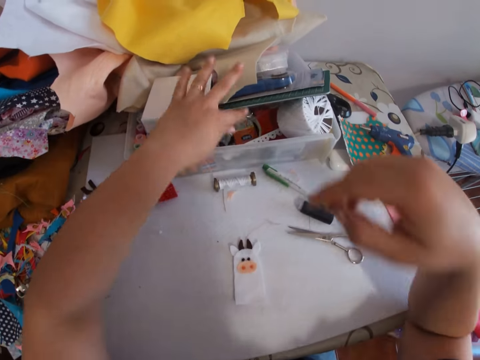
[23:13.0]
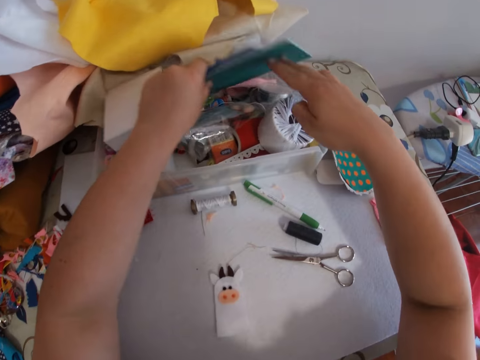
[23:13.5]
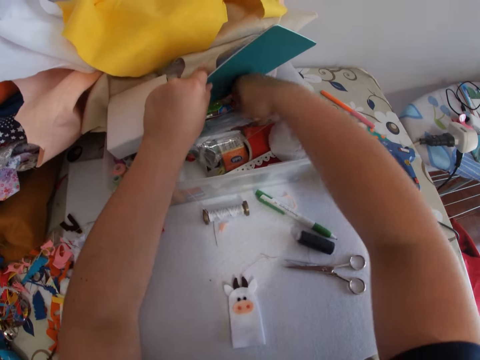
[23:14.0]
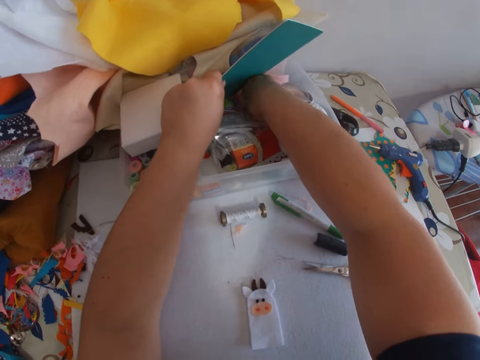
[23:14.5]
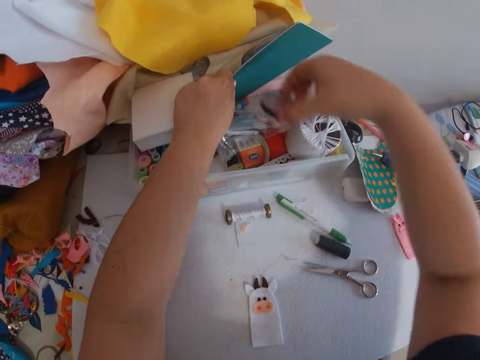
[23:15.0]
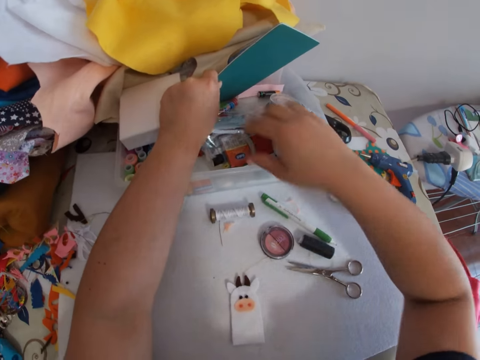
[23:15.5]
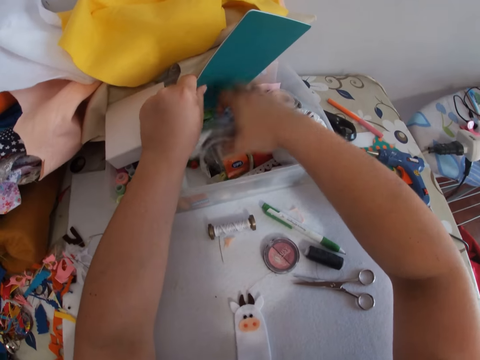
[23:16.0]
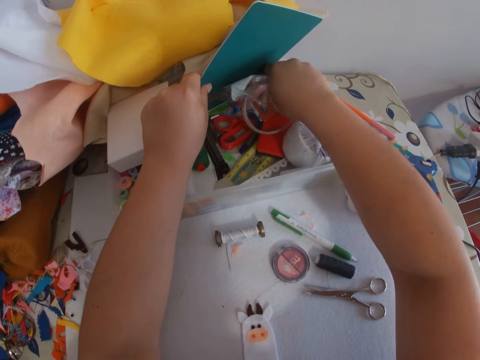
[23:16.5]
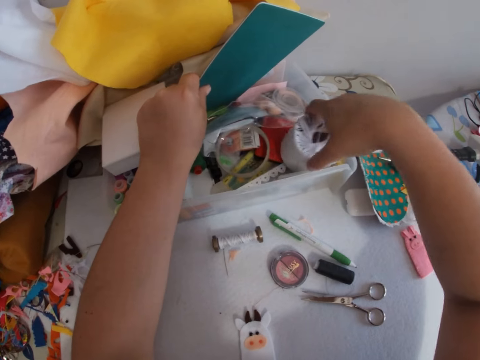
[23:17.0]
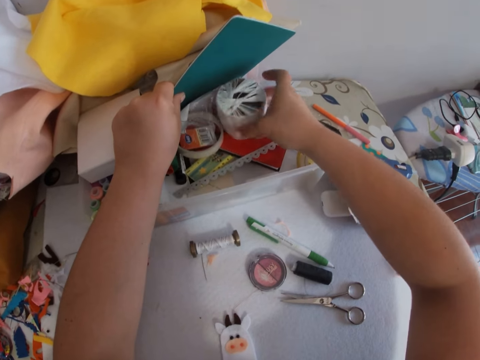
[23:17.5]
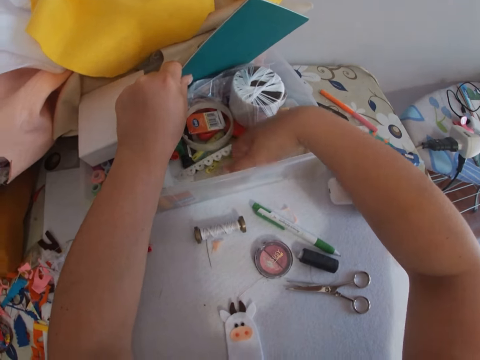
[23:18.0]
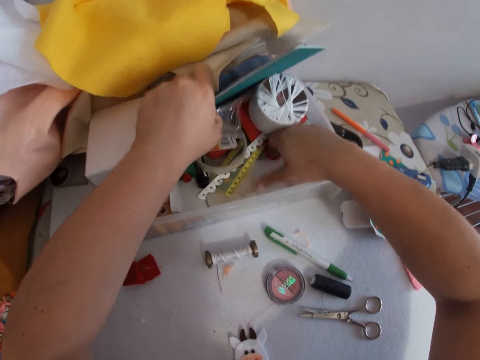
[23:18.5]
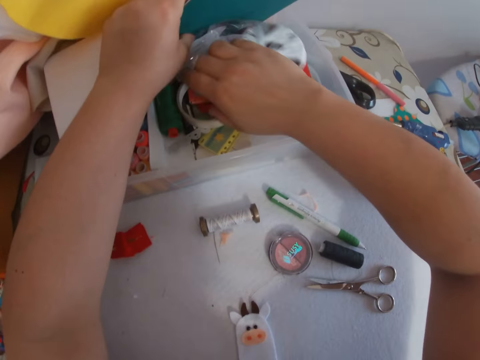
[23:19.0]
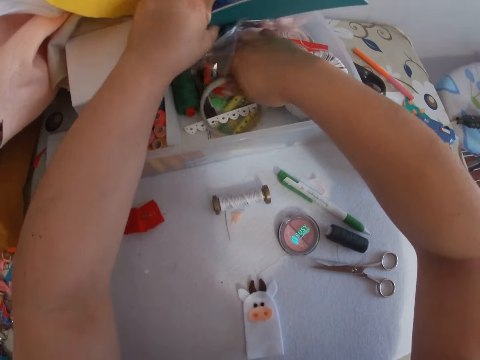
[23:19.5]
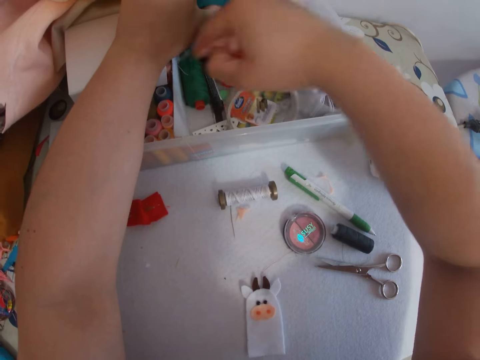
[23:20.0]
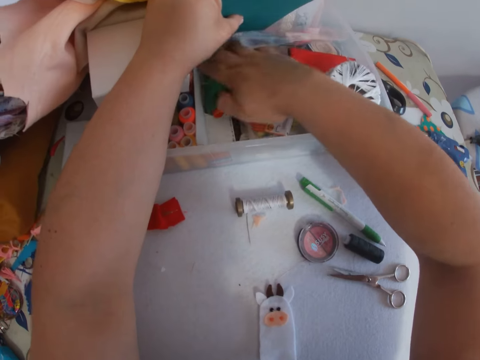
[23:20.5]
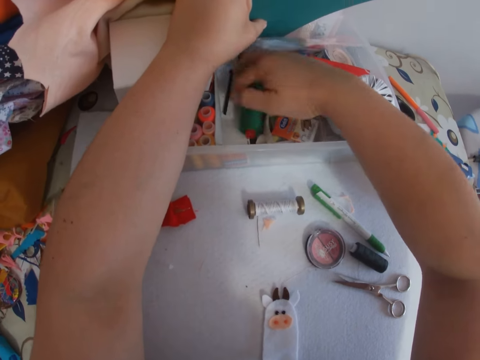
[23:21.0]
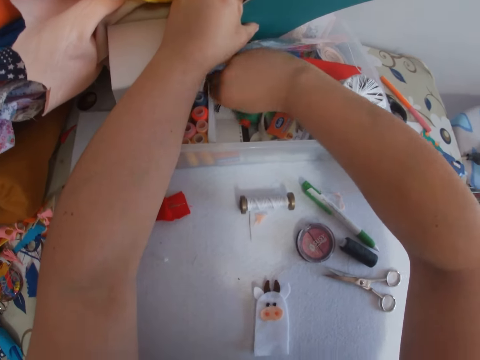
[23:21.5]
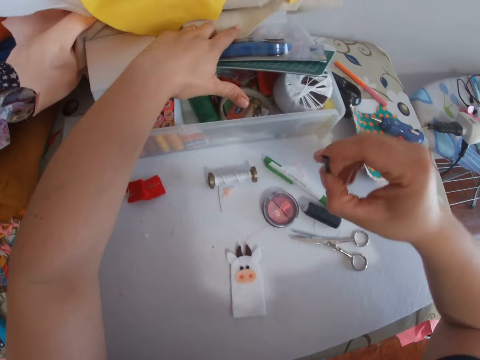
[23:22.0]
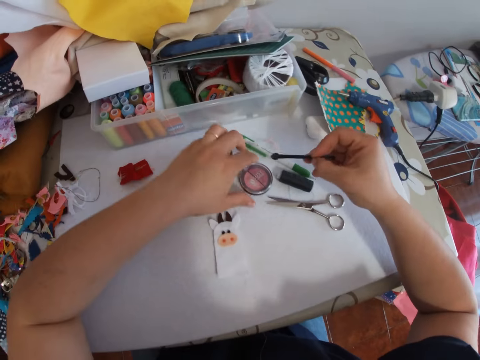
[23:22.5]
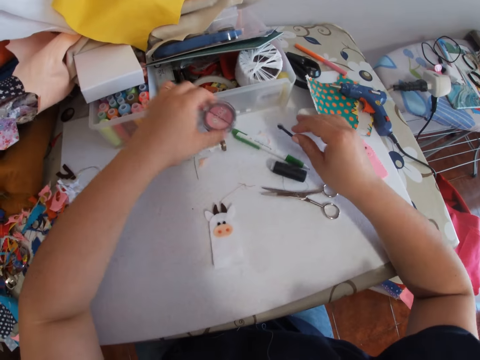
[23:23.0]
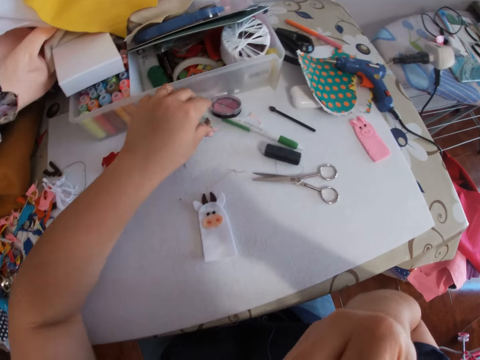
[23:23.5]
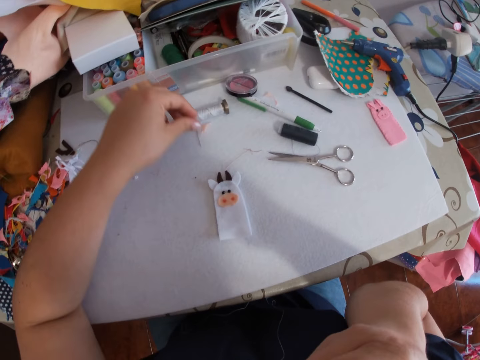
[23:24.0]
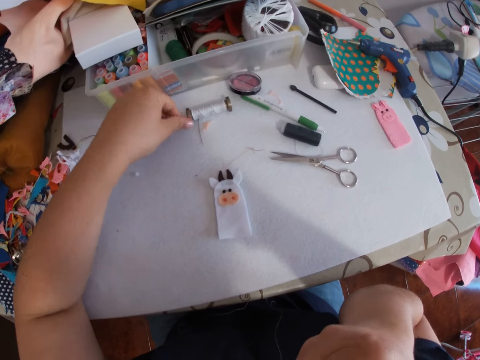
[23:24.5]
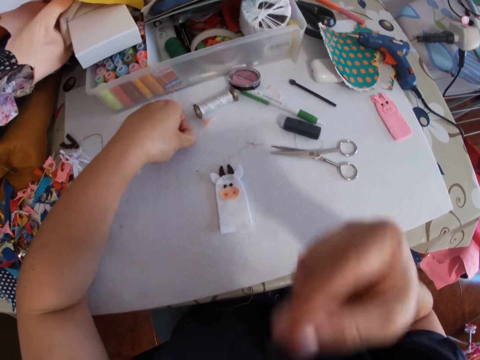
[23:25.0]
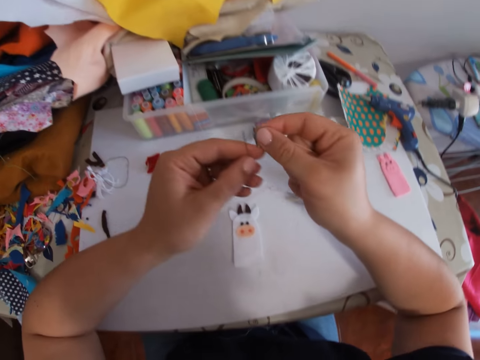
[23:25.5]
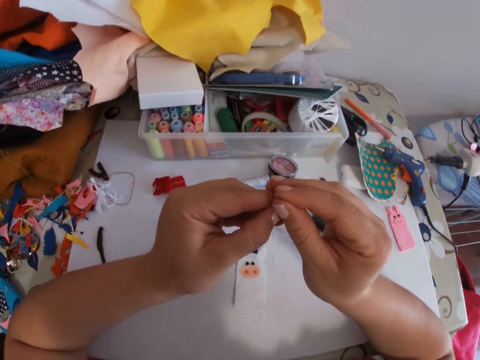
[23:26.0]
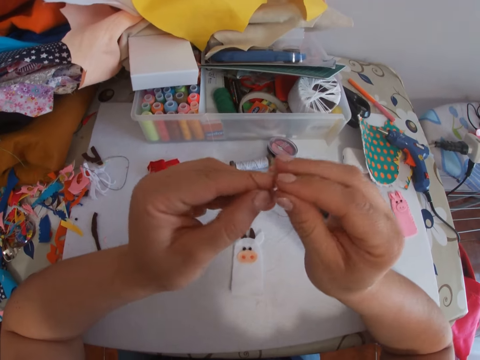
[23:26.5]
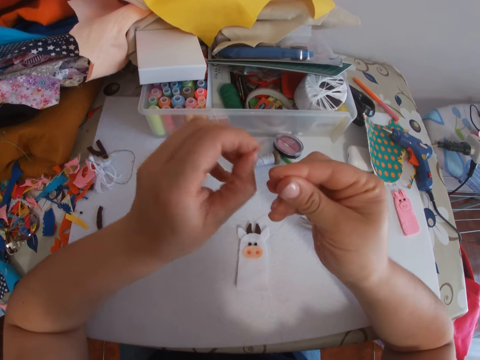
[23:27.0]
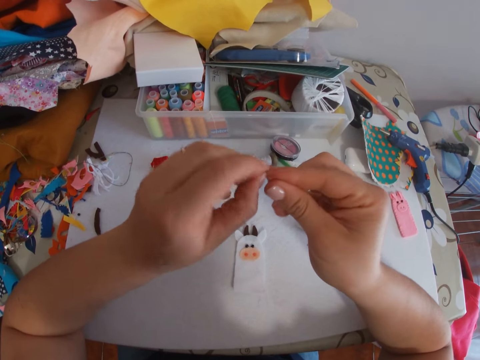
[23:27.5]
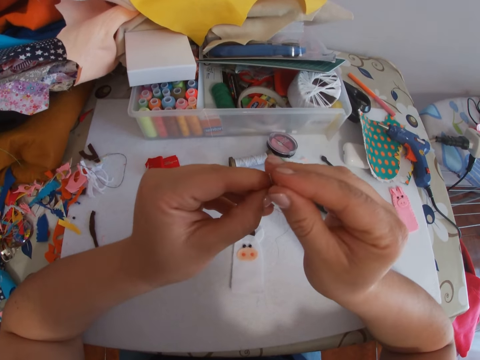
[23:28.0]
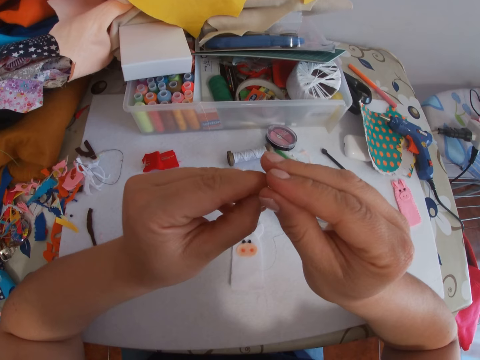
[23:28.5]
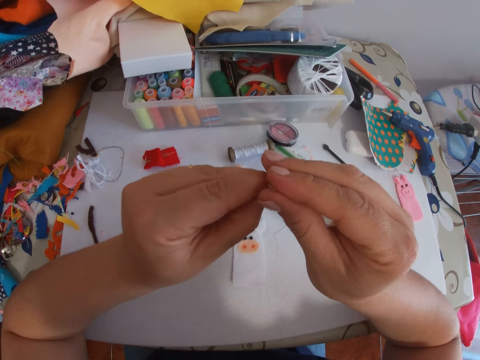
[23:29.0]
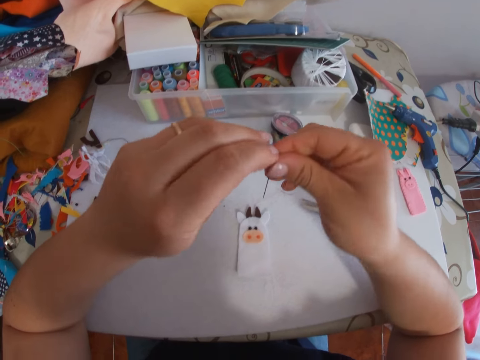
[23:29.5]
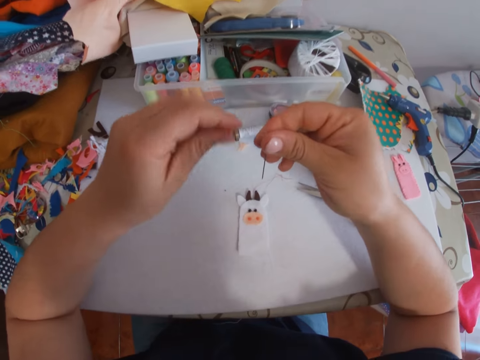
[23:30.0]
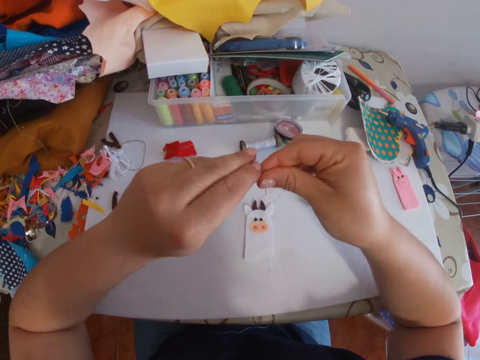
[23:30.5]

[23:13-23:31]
The camera wearer searches the container on the table. She retrieves a small container from the container. She drops the small container on the table. She searches the main container. She retrieves a hair pin from the container. She moves the small container on the table with her left hand. She drops the hair pin on the table with her right hand. She picks up a needle on the table with her left hand. She inserts the white thread on the needle.

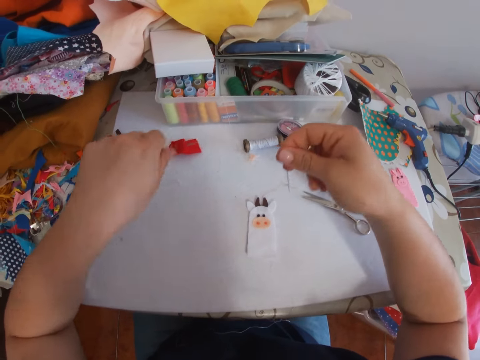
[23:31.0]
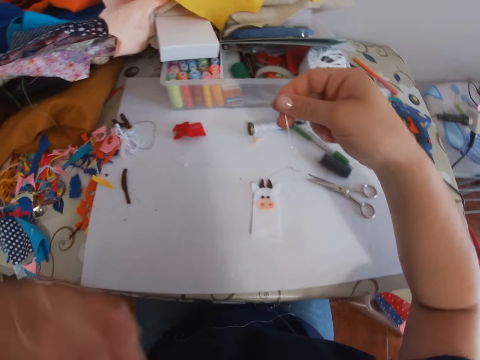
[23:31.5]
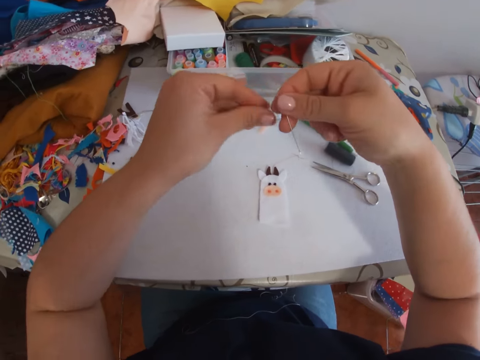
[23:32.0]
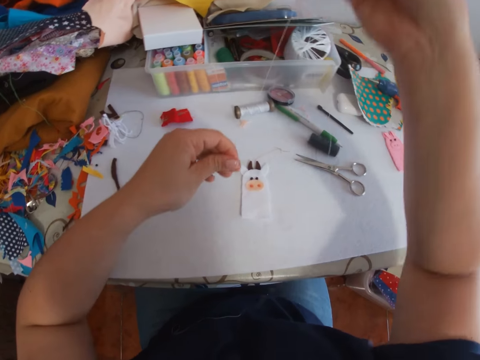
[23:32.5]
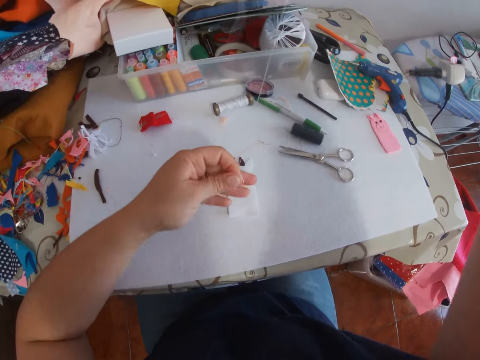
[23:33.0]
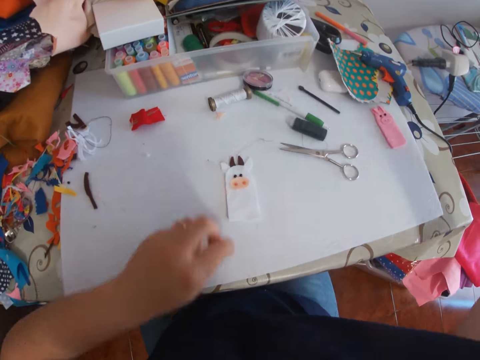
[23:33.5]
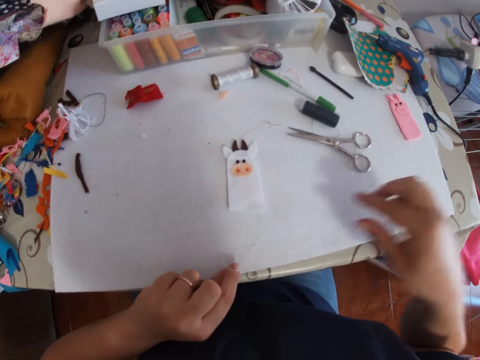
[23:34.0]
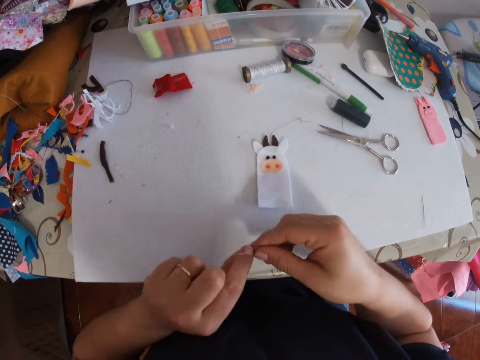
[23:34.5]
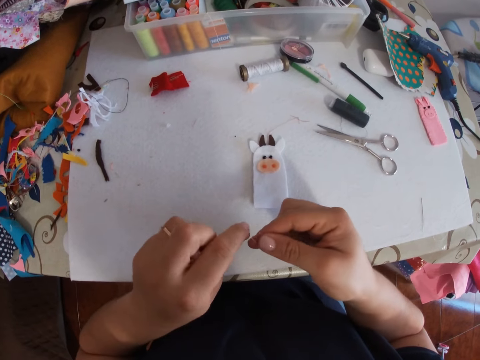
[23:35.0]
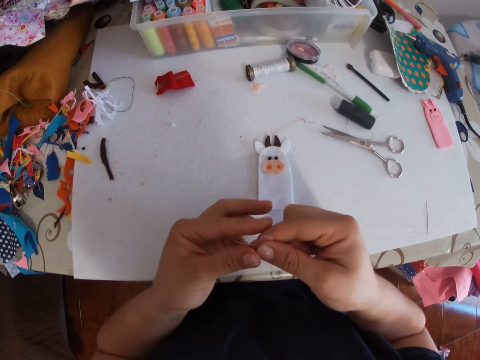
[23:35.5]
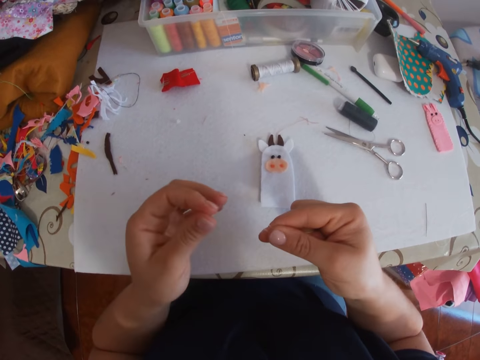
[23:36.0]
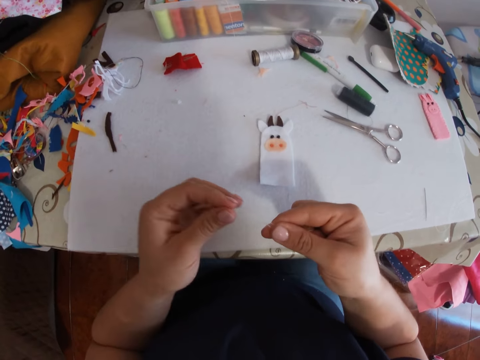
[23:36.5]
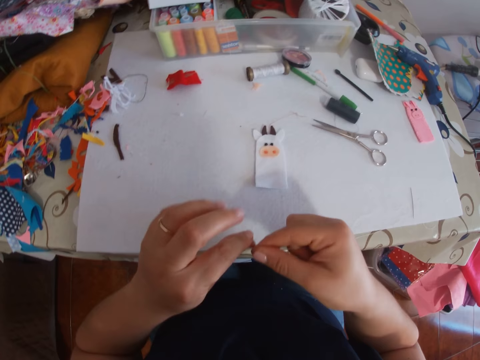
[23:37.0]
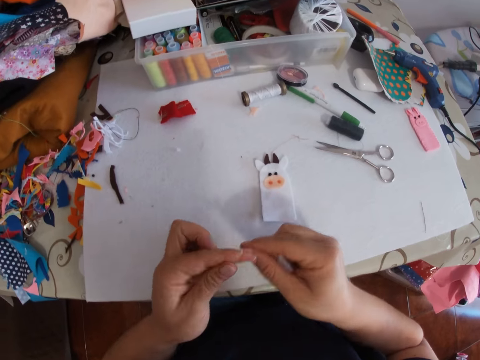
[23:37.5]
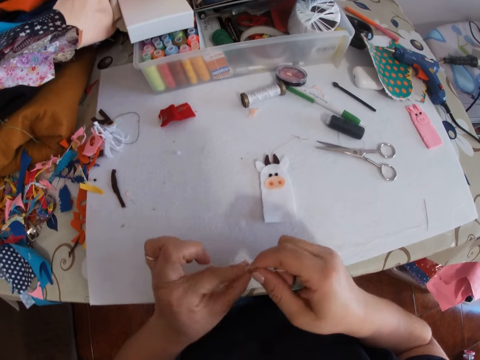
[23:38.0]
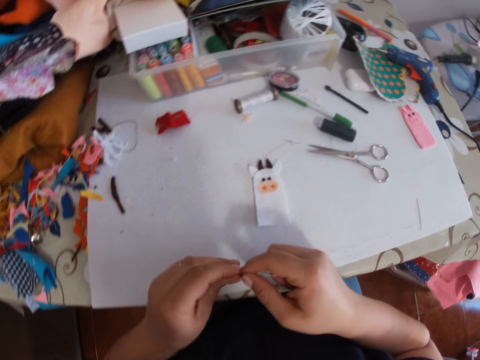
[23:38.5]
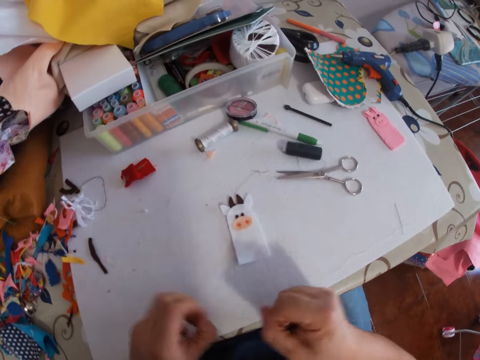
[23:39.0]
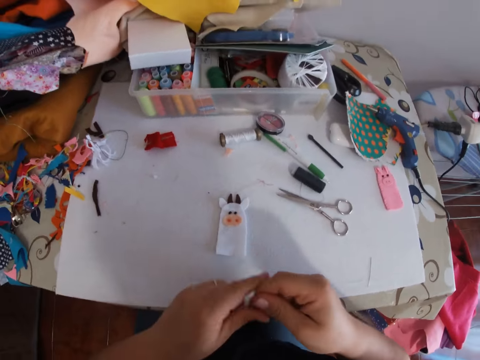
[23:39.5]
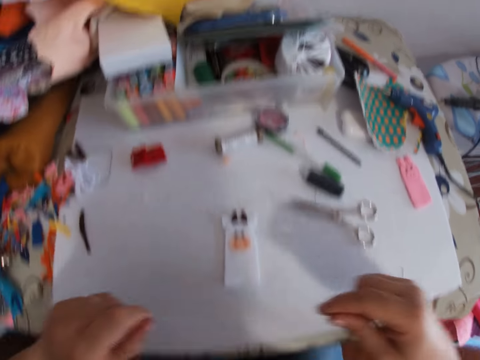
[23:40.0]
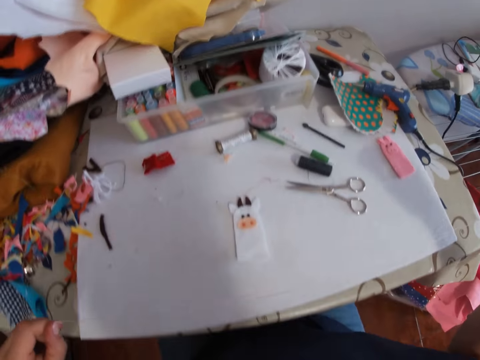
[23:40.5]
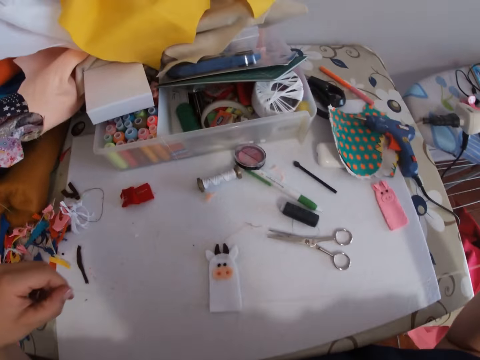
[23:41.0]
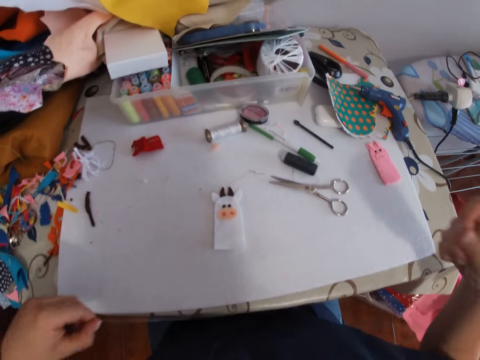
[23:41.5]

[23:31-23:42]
The camera wearer ties a knot at the end of the thread.
